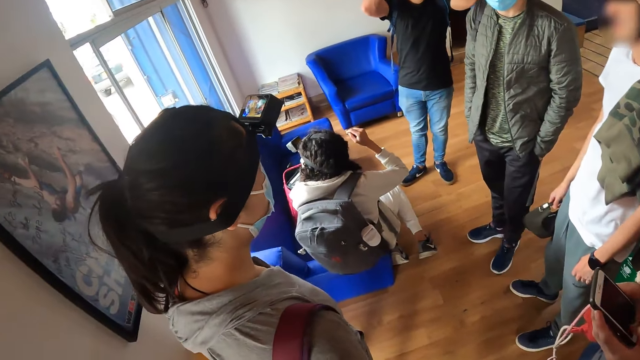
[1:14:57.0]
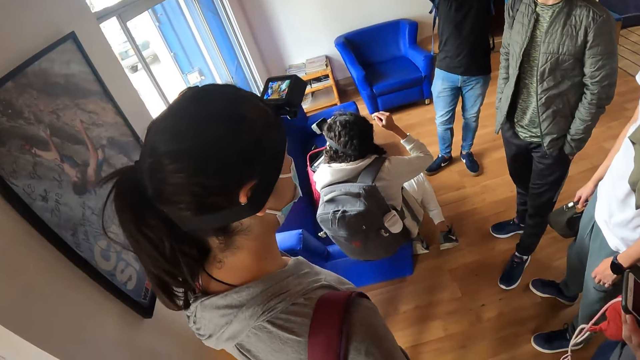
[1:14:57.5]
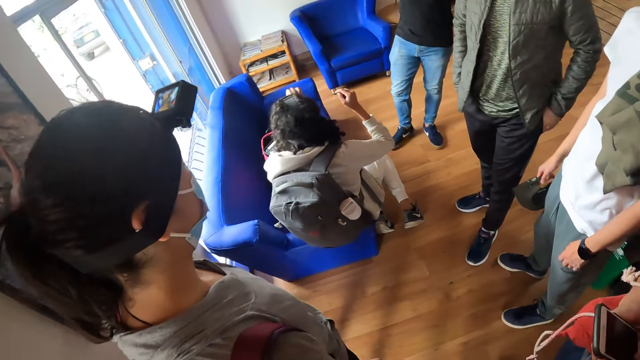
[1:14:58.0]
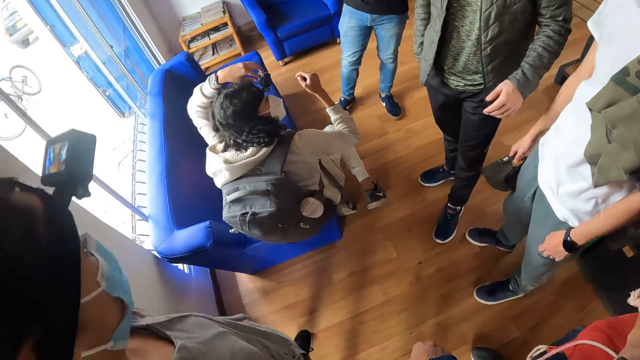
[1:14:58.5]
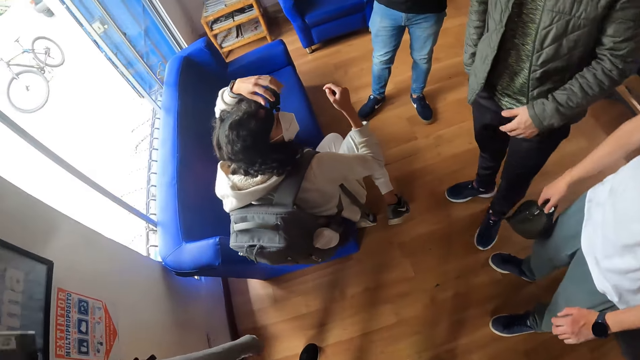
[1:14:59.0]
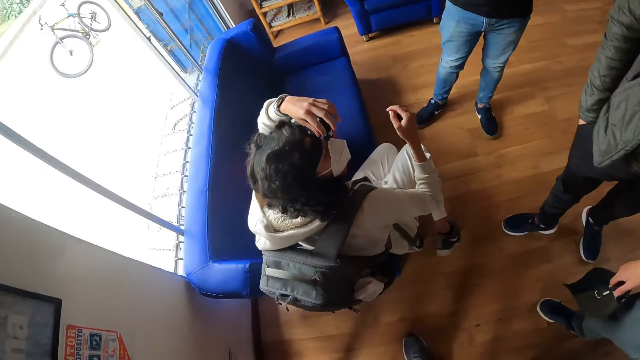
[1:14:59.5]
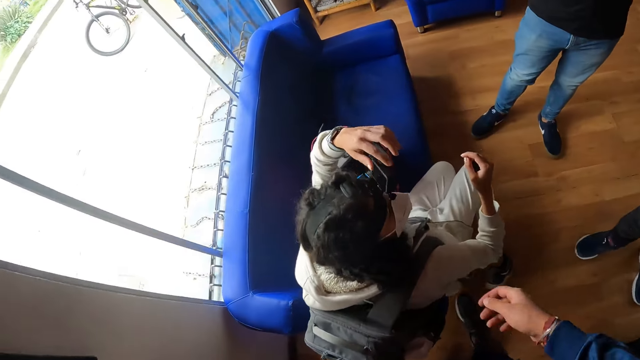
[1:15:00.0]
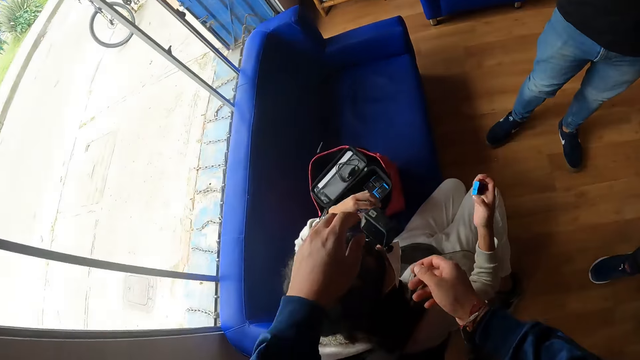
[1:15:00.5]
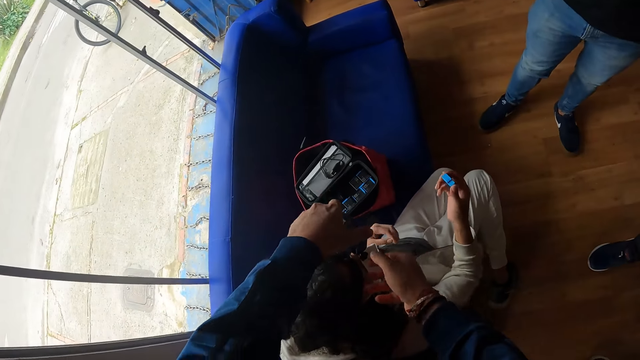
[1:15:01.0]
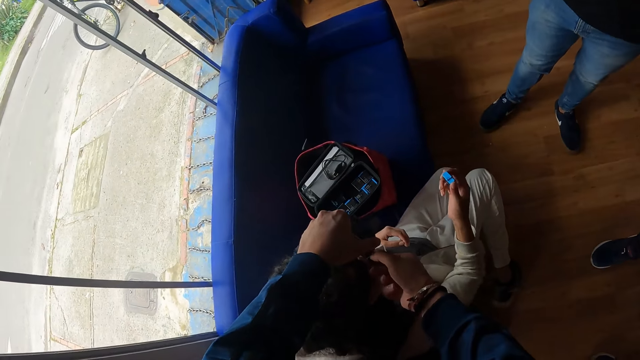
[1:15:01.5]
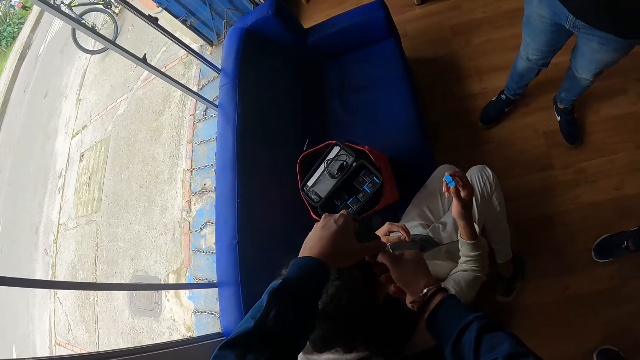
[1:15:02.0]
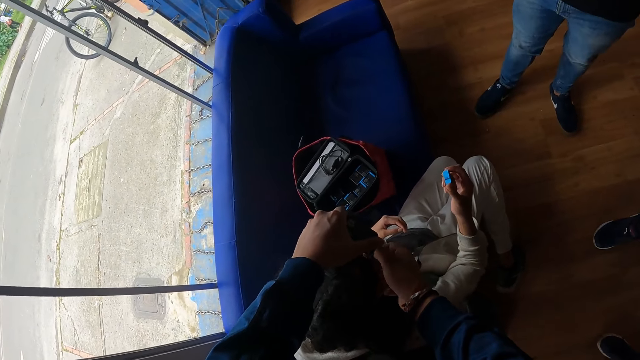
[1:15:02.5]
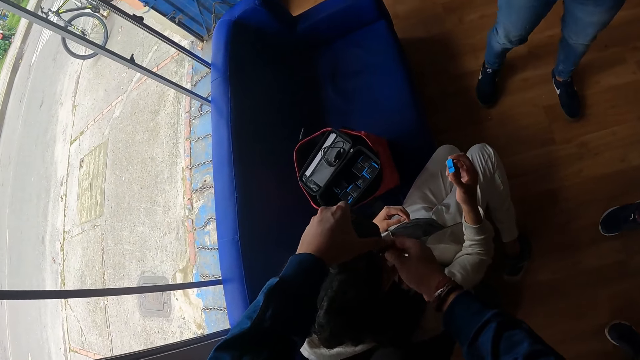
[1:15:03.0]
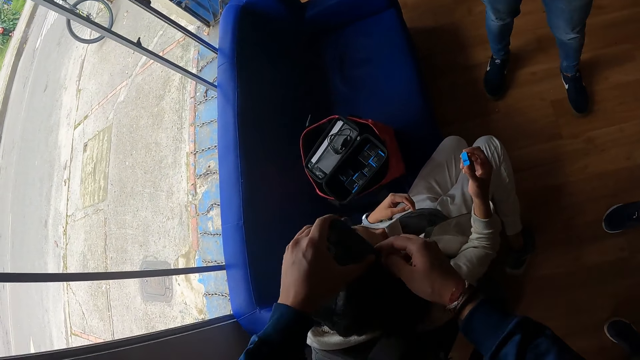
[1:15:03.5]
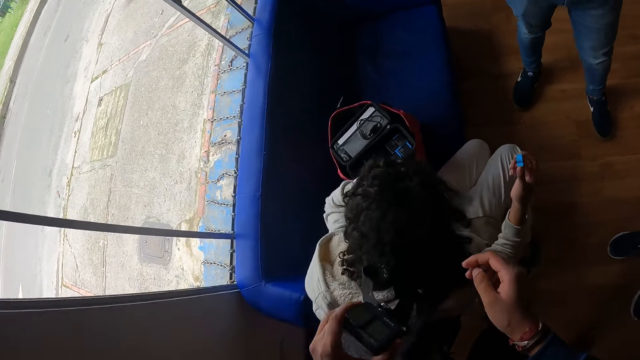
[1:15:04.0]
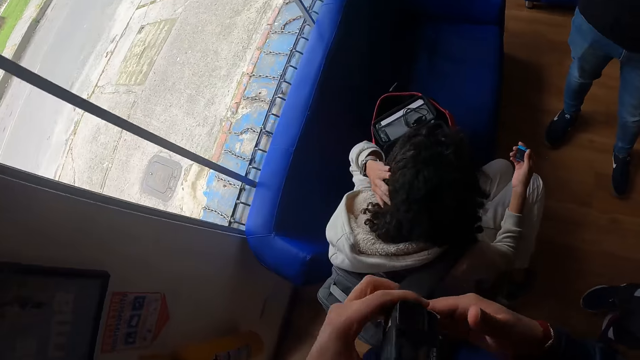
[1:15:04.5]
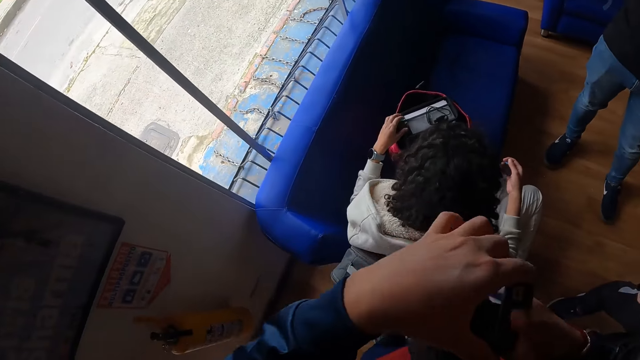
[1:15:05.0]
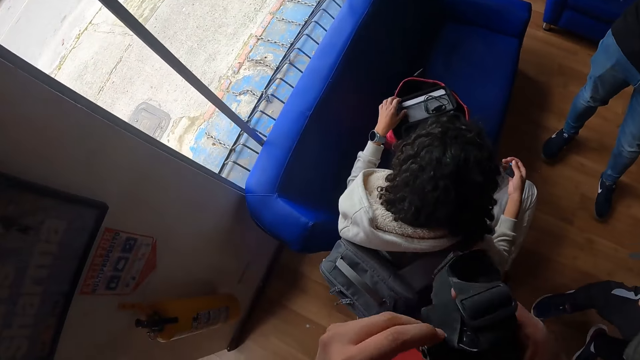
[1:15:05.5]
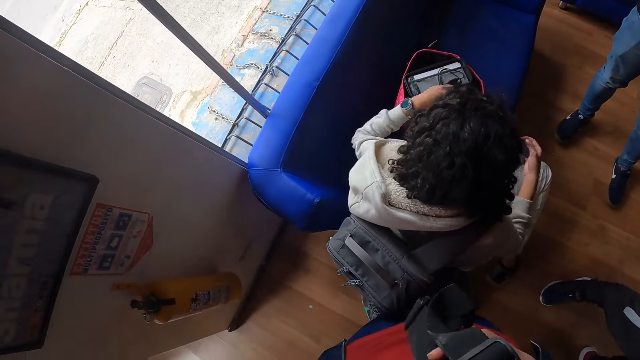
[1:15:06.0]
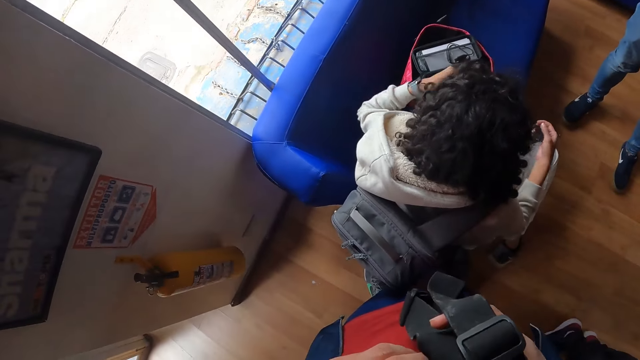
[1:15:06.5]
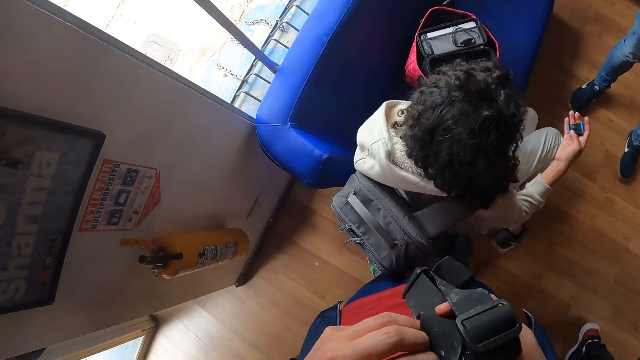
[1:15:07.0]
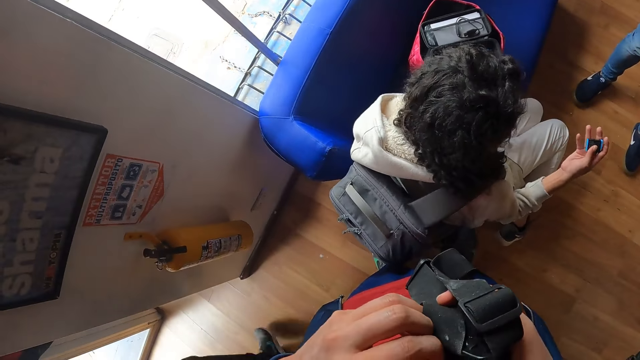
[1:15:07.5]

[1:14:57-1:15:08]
The camera wearer walks in the room. The woman adjusts the camera on her forehead with her left hand. The woman holds a camera piece in her right hand. The camera wearer removes the camera on the woman's head with both hands. They hold the camera in the woman's head and loosen the camera. They pass the camera to the right hand. They open the camera's battery holder.

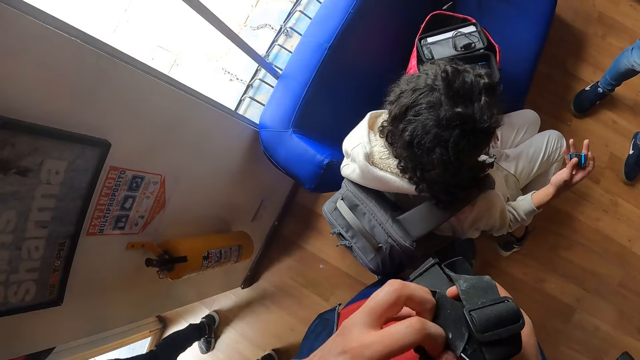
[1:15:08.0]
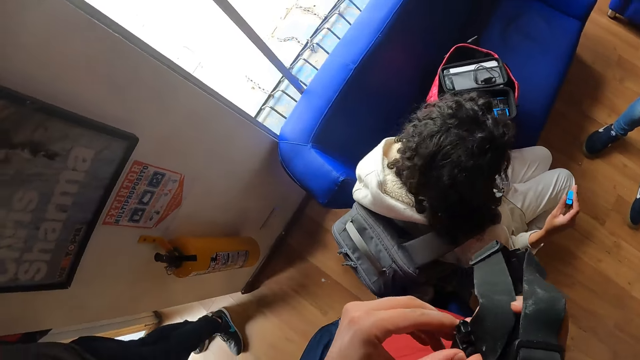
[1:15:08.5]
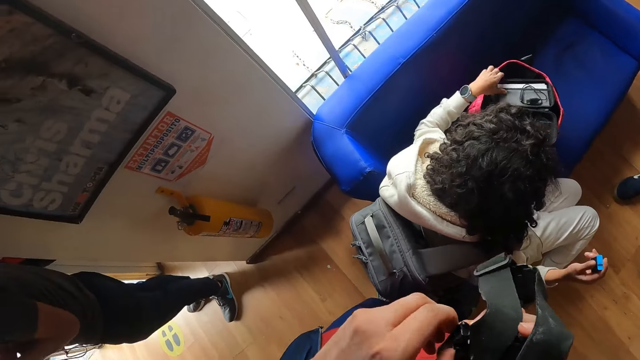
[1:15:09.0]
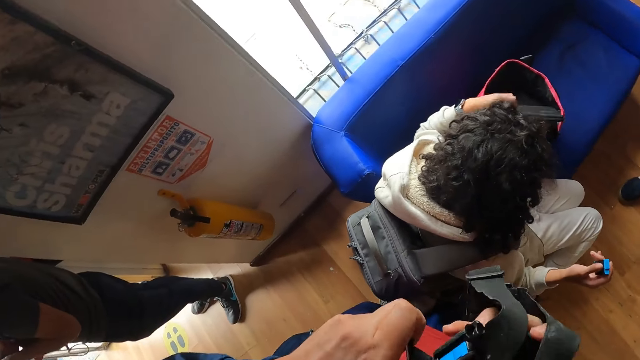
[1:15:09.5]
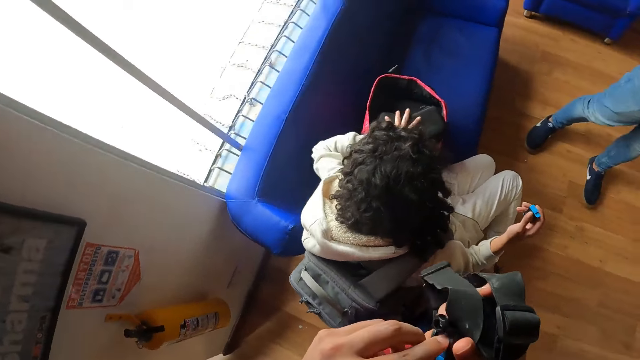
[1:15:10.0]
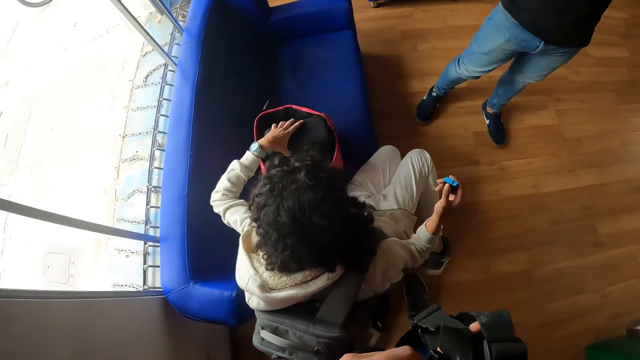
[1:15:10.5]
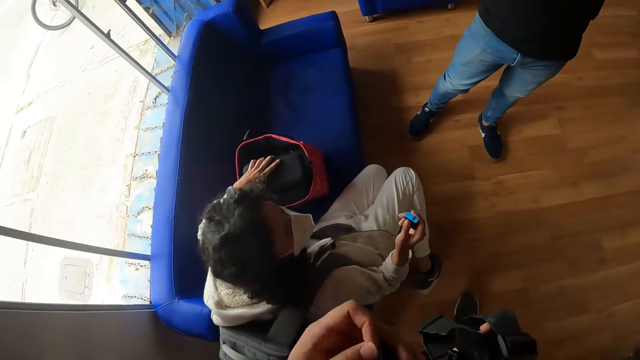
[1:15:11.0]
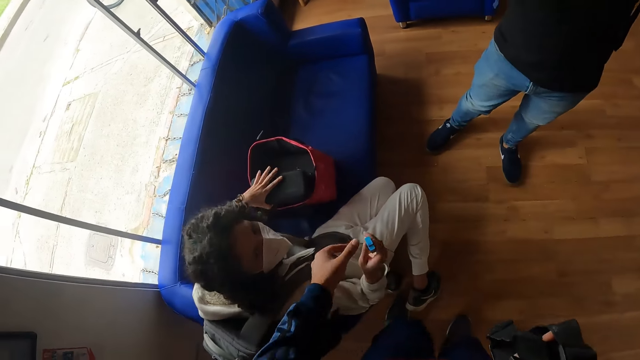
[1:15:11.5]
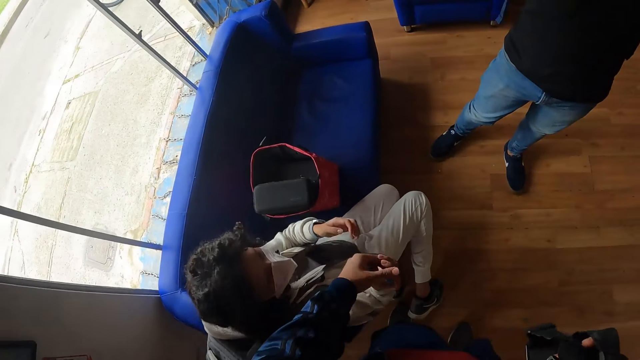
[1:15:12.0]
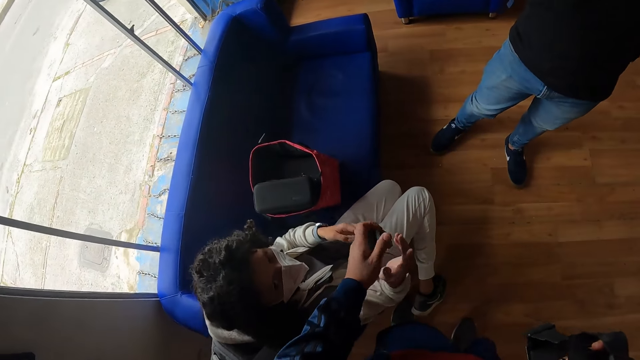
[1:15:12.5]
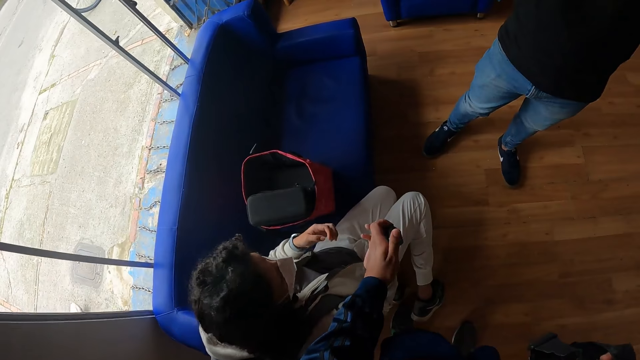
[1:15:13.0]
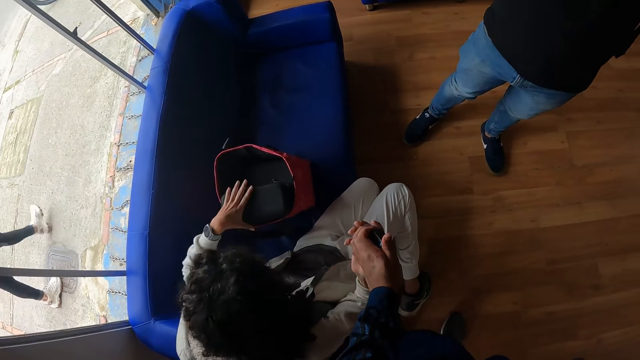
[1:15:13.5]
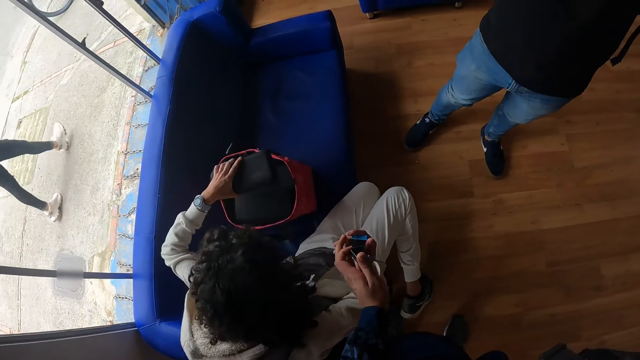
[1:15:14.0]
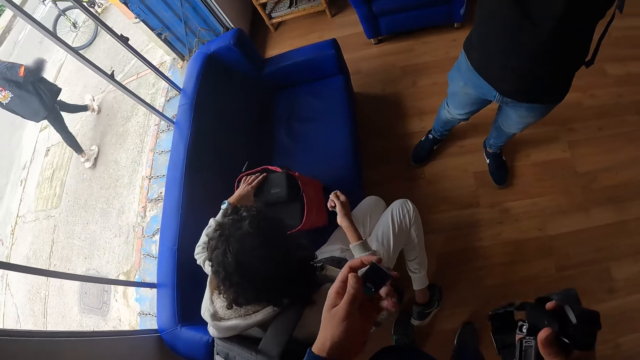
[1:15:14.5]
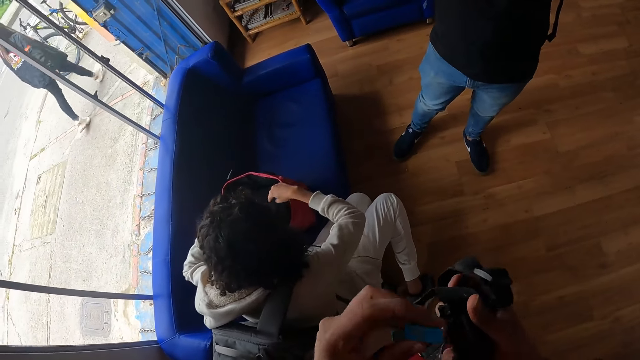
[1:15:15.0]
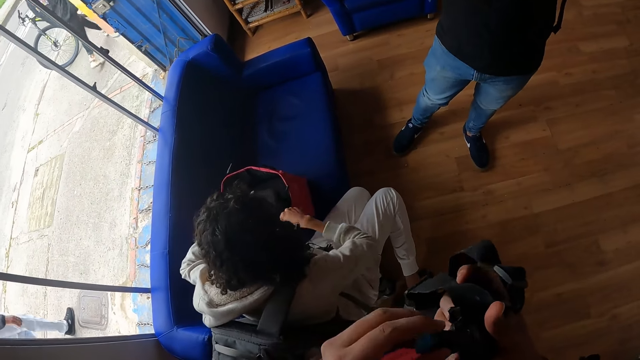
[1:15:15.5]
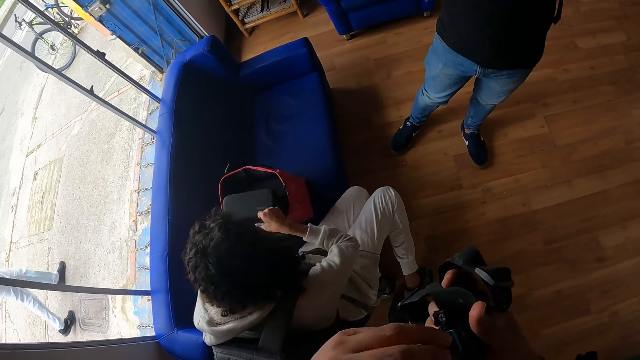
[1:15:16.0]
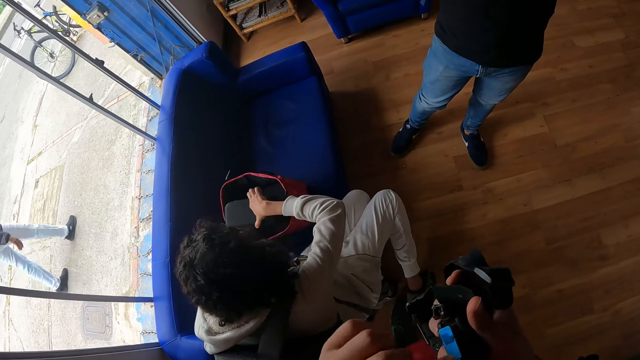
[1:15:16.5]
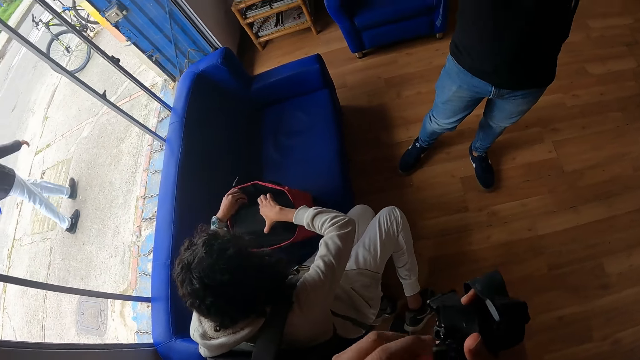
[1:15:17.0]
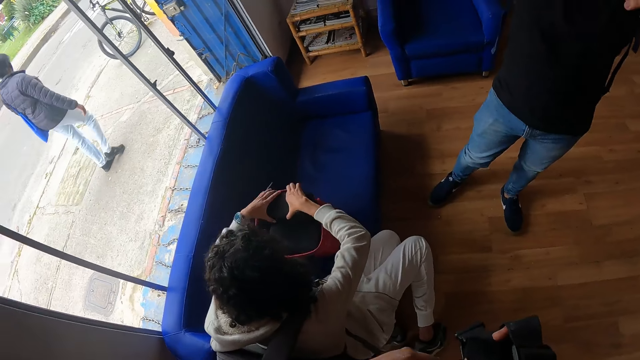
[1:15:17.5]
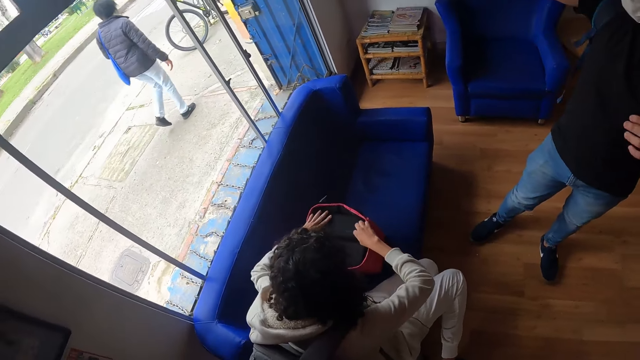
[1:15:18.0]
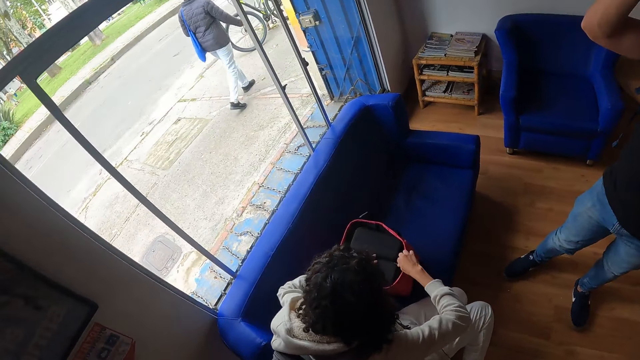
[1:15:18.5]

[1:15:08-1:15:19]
The camera wearer removes a camera piece with her left hand. The woman closes the purse or pouch in a bag with her left hand. The camera wearer collects the camera piece from the woman with her left hand. She gives the woman the camera piece with her left hand. The woman moves the purse in the bag with her left hand. The camera wearer puts the camera piece in the camera with her left hand. The woman adjusts the purse in the bag with both hands and zips the pouch. The camera wearer caps the battery holder. The woman moves the pouch in the bag.
